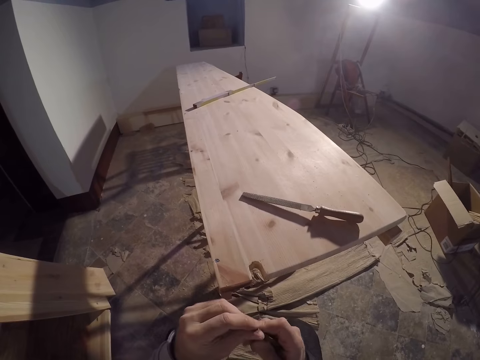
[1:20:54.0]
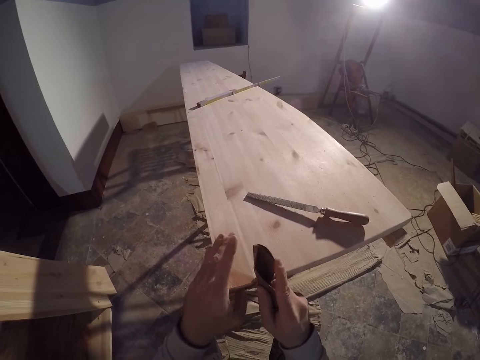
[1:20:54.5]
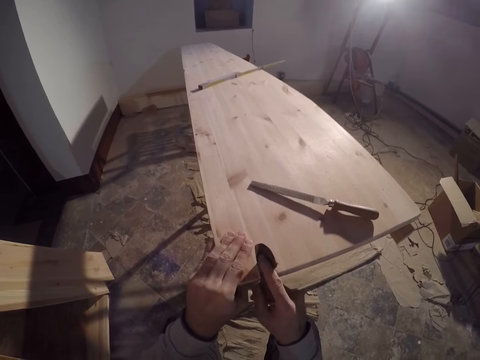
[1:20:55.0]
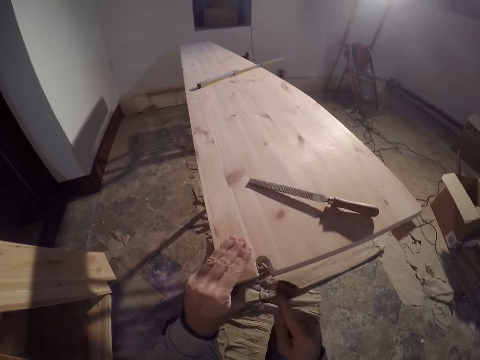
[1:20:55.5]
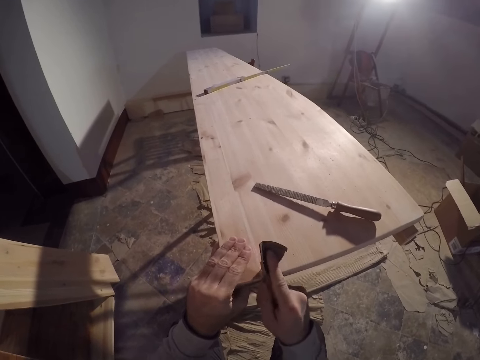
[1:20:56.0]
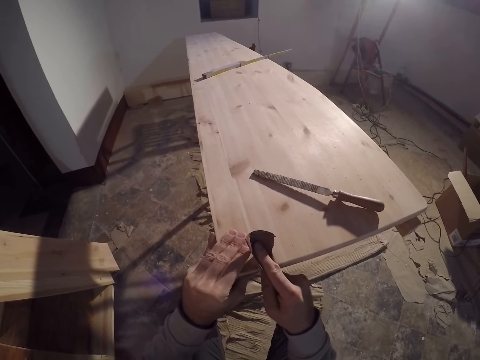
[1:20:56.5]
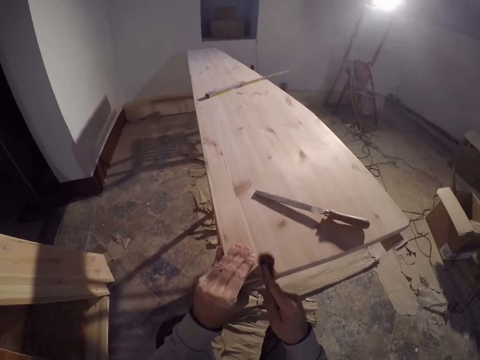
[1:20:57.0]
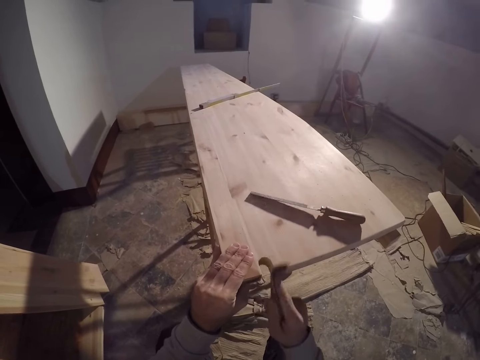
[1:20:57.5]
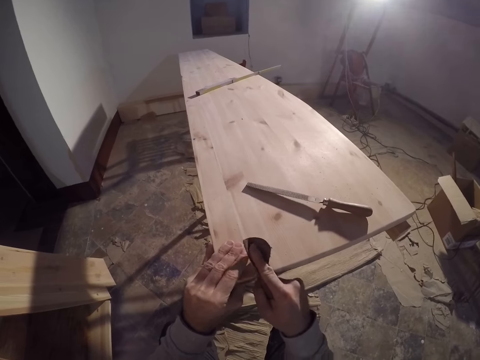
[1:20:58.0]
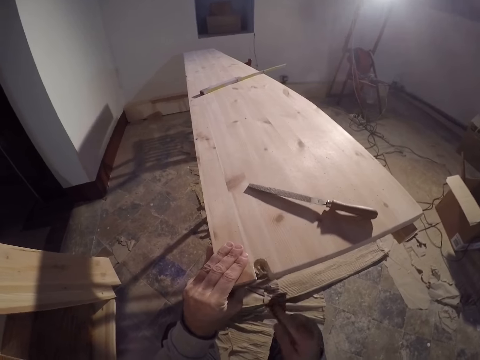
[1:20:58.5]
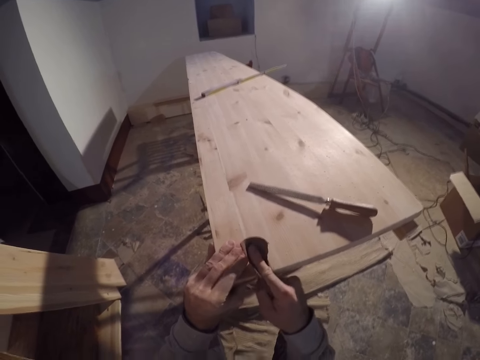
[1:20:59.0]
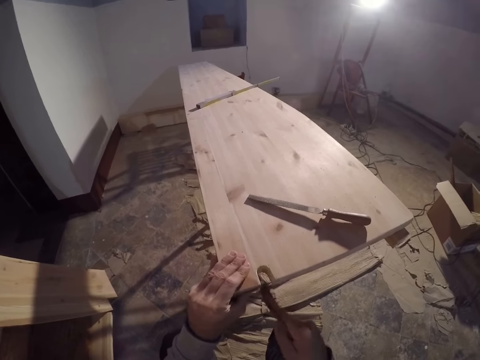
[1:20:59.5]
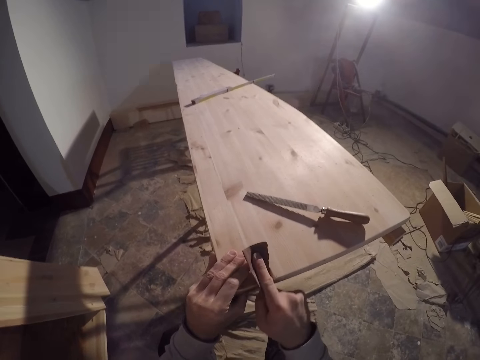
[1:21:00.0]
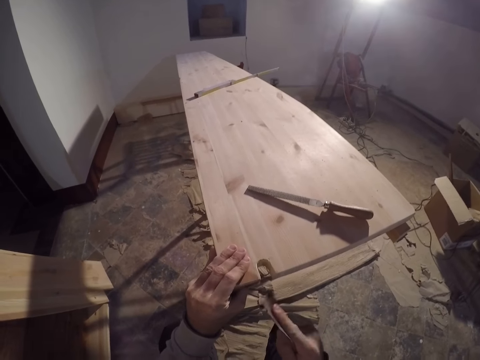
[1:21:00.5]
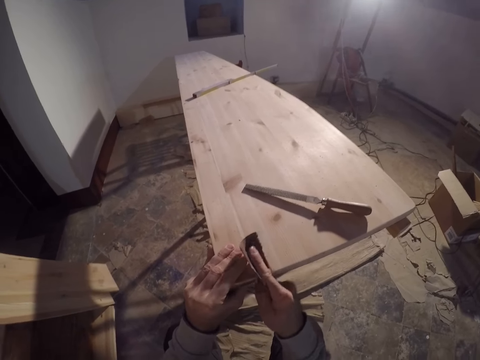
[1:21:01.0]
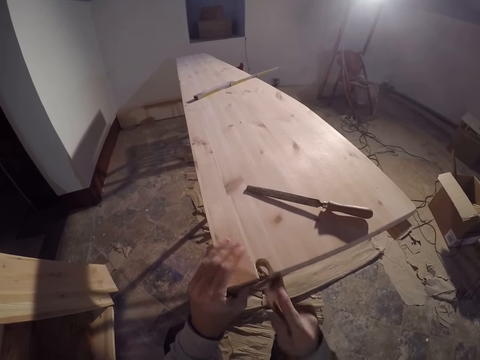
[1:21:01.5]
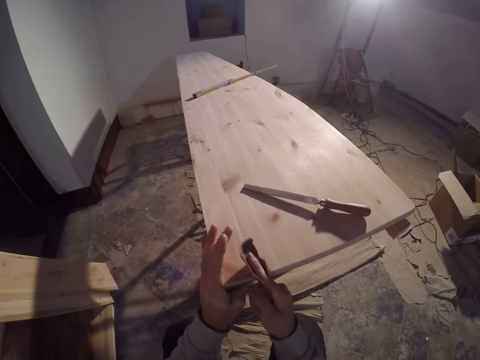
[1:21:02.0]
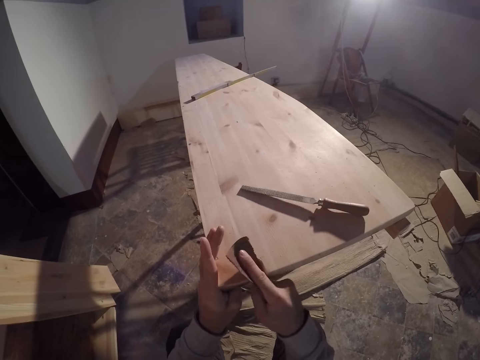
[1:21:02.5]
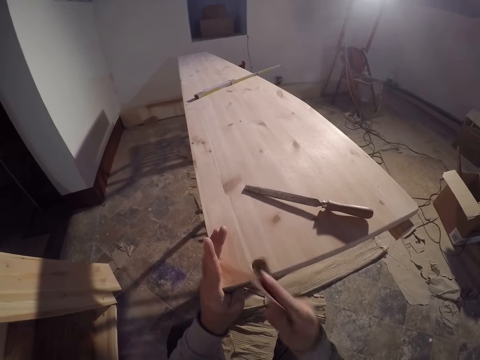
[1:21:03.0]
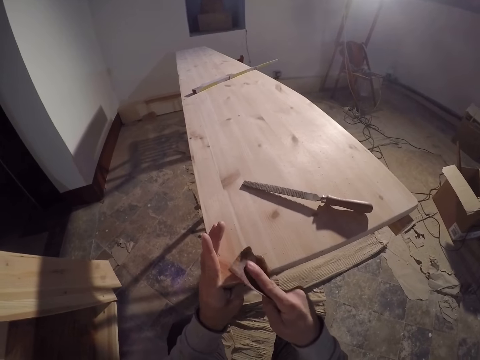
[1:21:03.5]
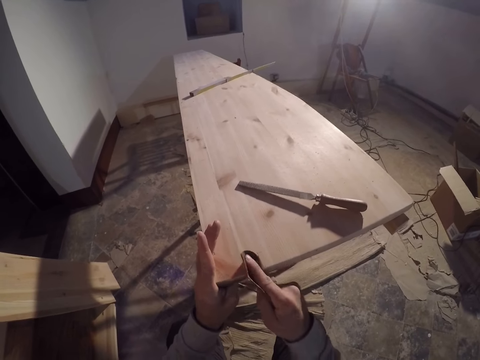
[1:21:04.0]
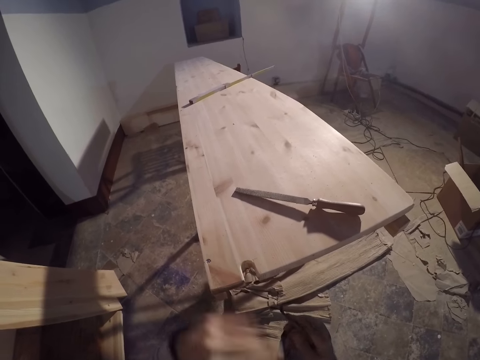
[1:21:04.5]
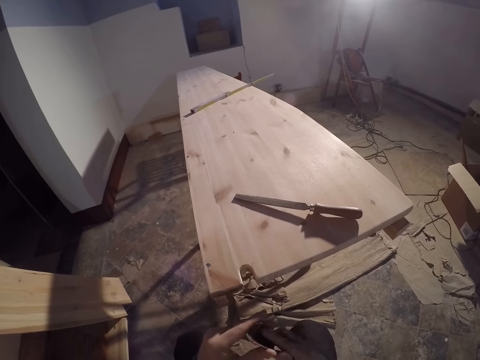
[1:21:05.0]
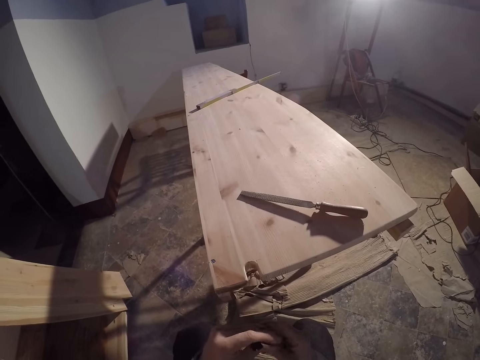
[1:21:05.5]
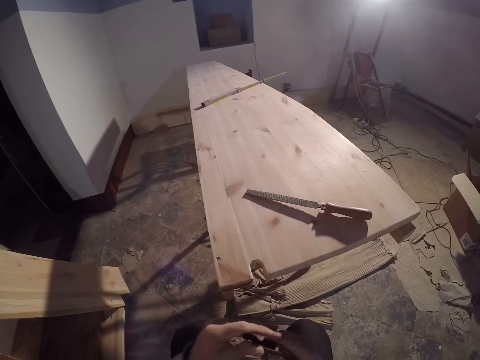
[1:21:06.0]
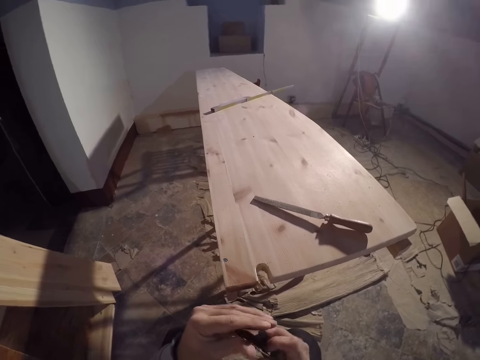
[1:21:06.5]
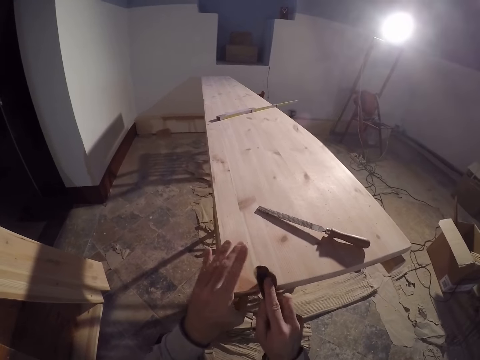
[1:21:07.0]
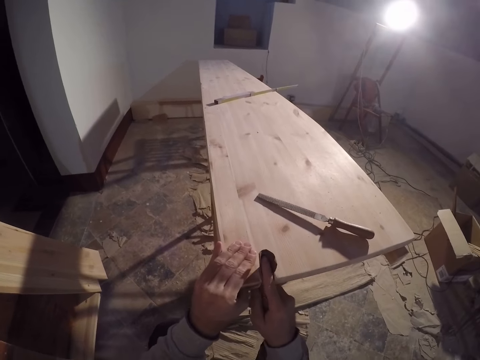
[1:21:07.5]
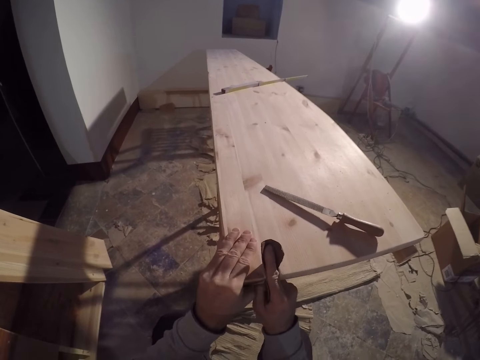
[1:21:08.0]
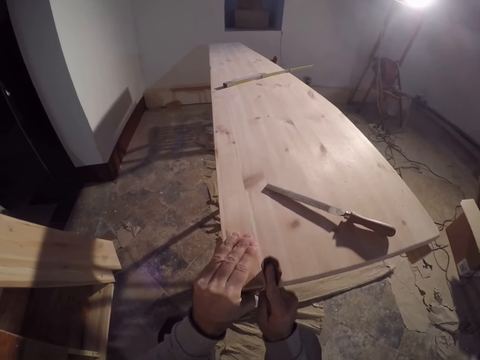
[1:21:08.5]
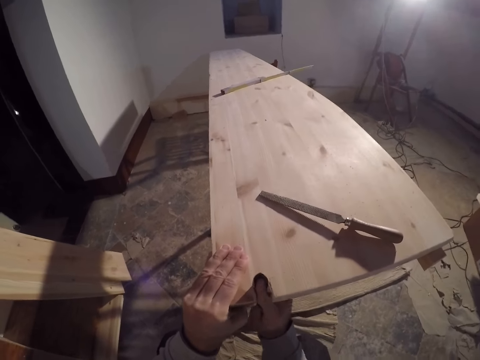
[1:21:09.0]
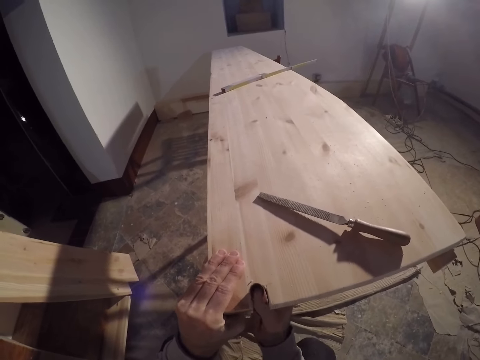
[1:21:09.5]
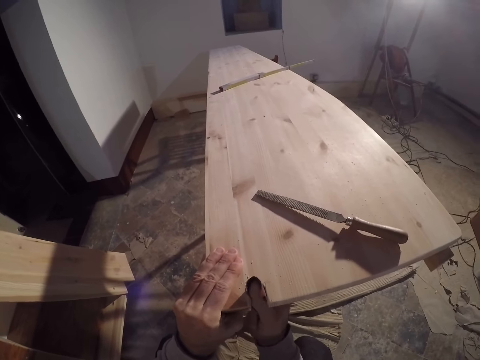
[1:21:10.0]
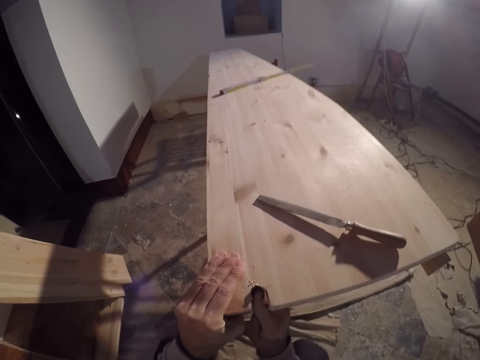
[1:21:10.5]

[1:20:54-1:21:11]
The camera wearer places his left hand on the plank. He polishes the plank with the sandpaper in his right hand. He wipes the plank with his left hand. He rolls the sandpaper with both hands. He polishes the plank with the sandpaper in his right hand.

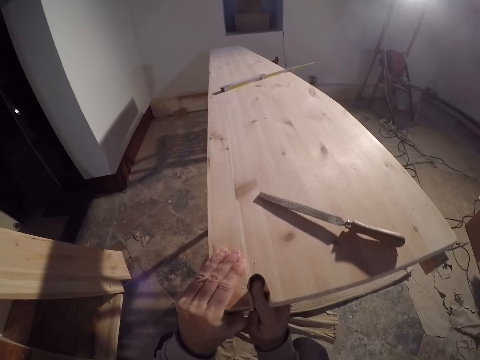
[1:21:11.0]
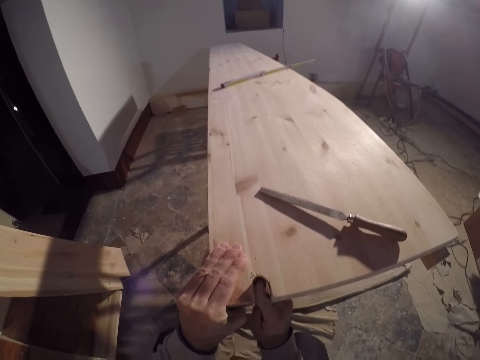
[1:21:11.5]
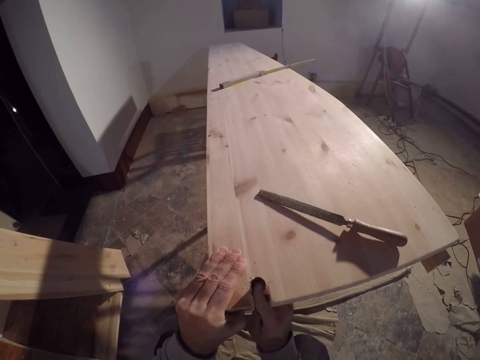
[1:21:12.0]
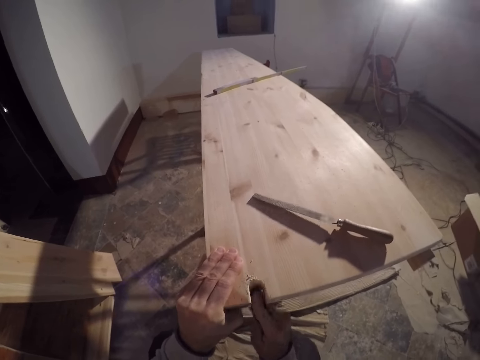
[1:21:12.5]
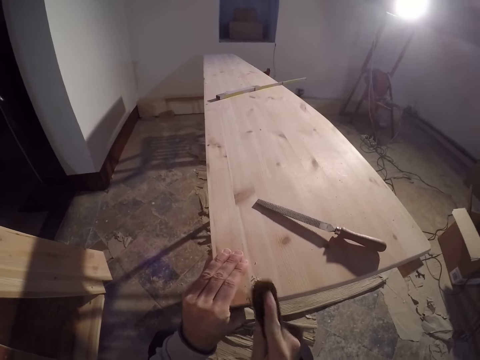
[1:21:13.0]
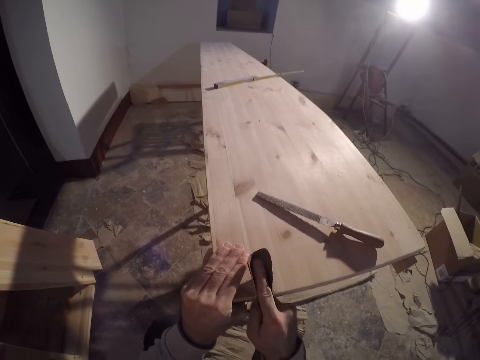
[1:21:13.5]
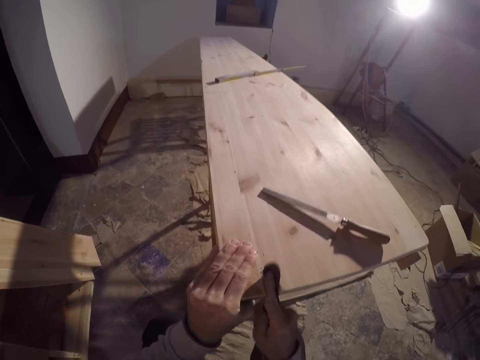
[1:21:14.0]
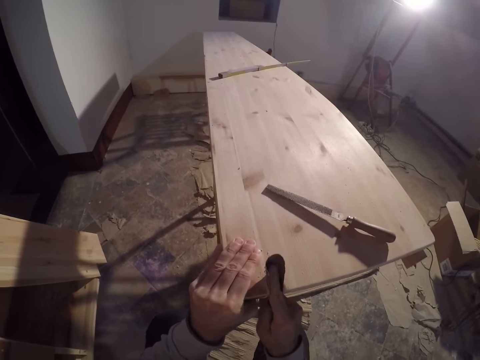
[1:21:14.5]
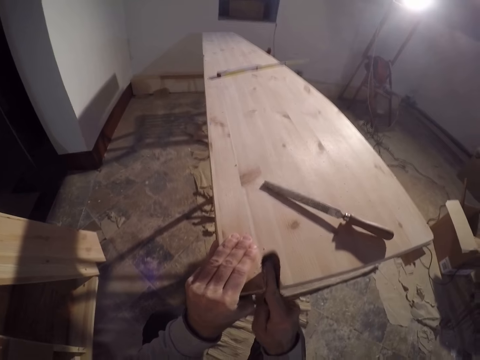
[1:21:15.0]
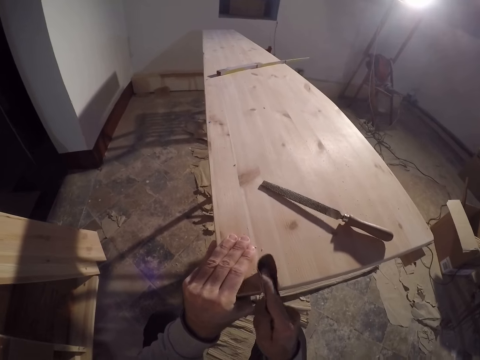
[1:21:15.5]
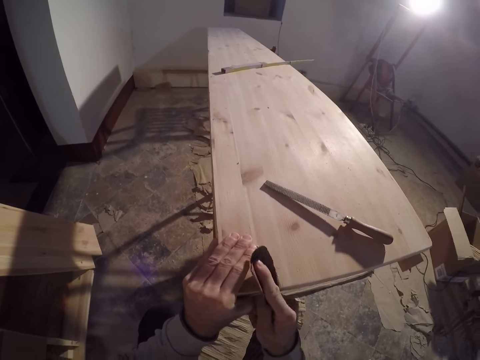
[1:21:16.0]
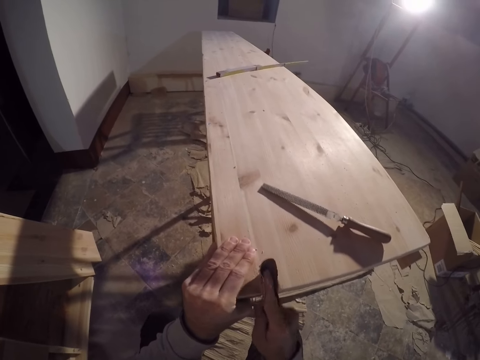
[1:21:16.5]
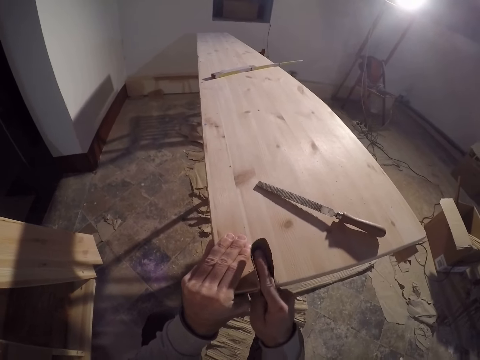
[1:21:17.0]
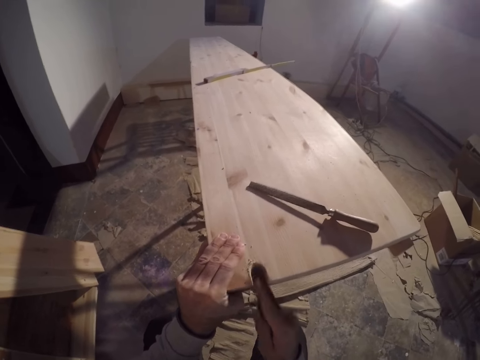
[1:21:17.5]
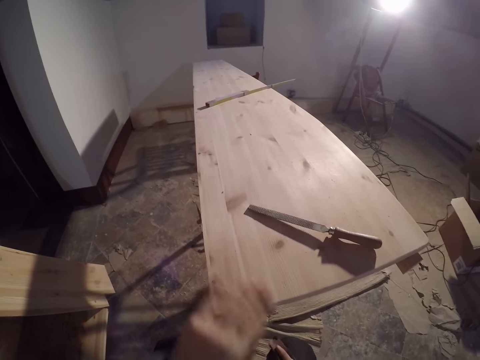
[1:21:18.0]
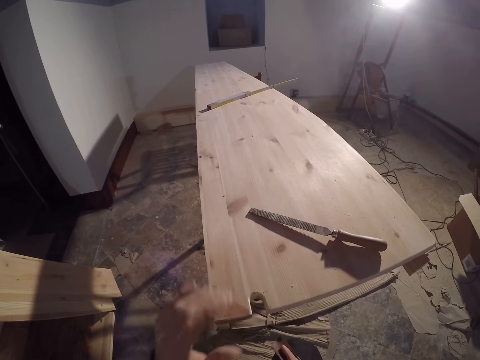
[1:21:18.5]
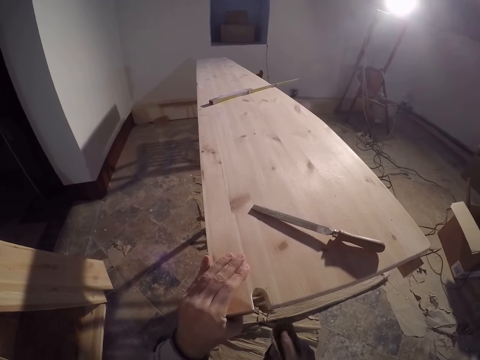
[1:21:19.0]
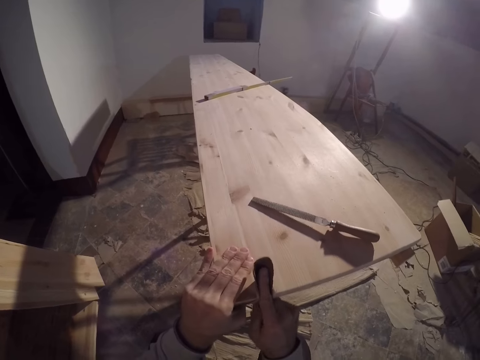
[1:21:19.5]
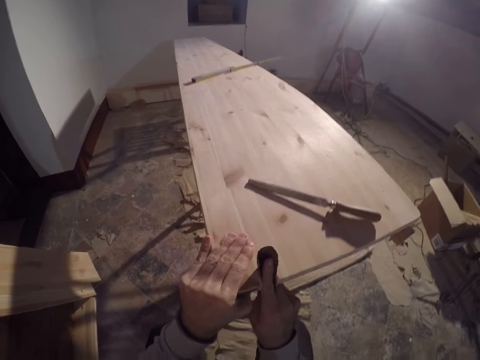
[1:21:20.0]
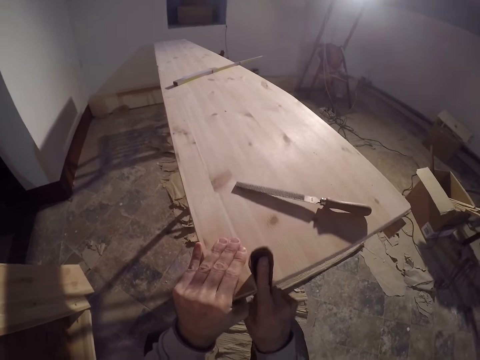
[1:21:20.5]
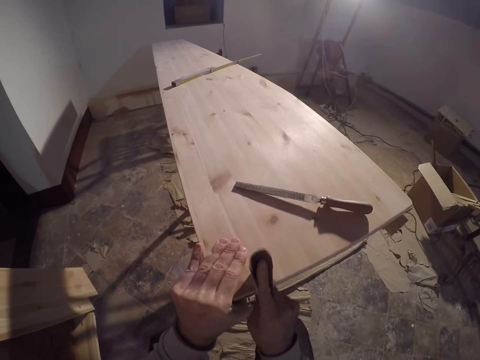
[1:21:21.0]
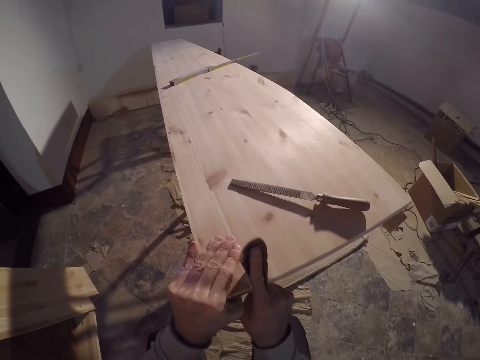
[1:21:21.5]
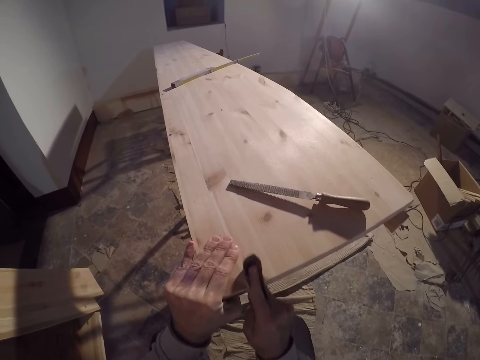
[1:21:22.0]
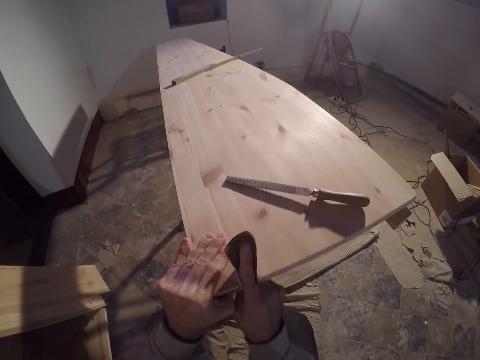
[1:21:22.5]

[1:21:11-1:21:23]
The camera wearer wipes the plank with his left hand. He polishes the plank with the sandpaper in his right hand.
